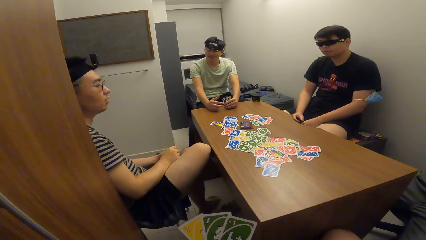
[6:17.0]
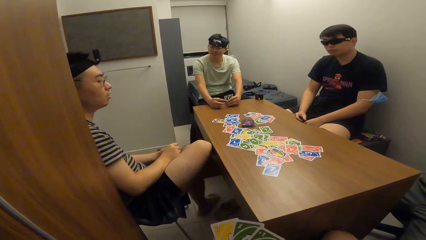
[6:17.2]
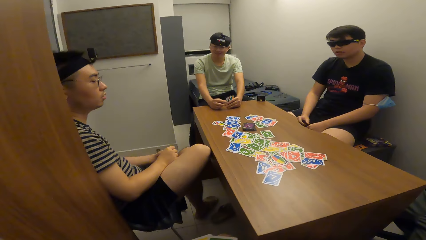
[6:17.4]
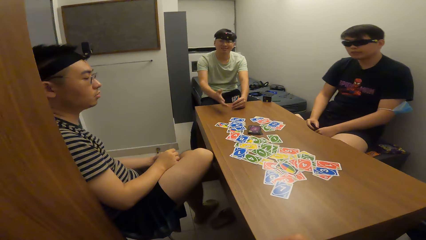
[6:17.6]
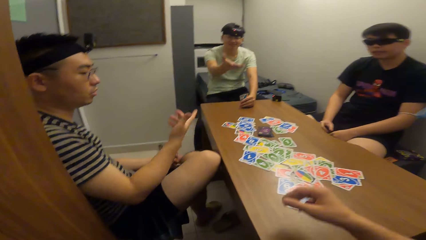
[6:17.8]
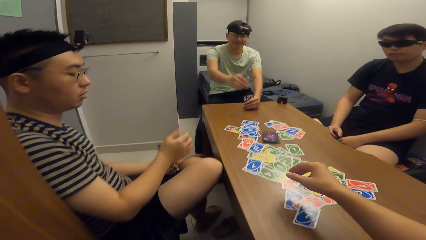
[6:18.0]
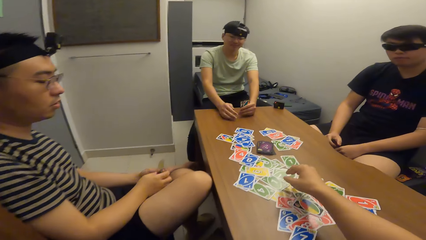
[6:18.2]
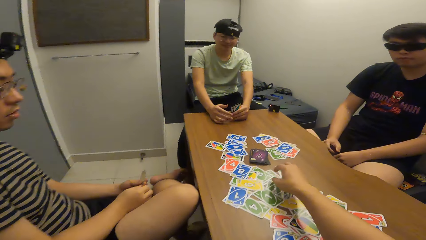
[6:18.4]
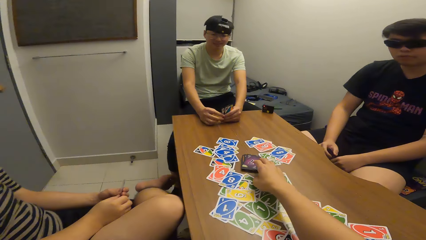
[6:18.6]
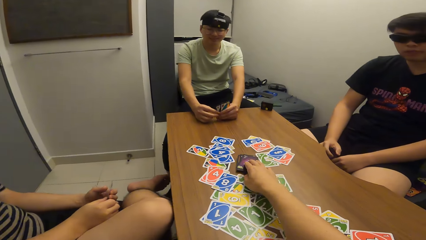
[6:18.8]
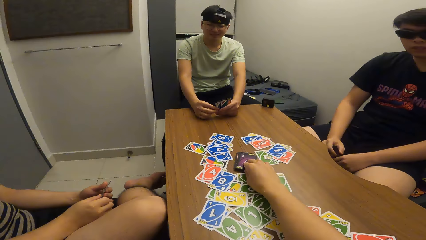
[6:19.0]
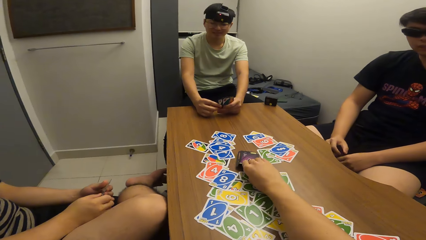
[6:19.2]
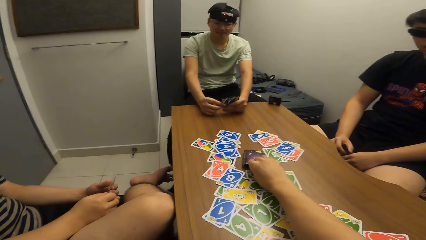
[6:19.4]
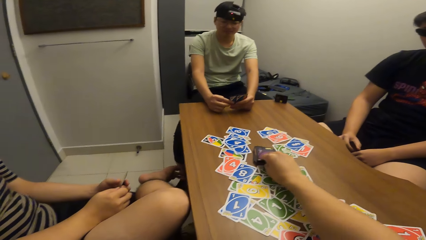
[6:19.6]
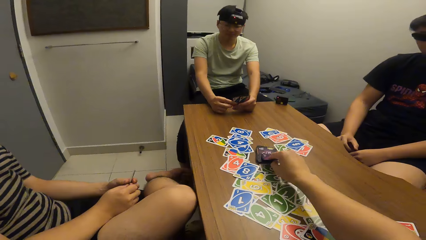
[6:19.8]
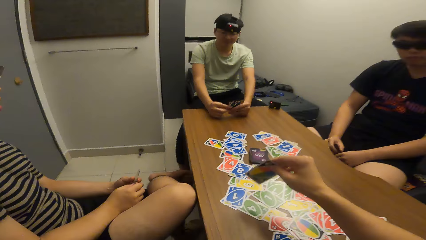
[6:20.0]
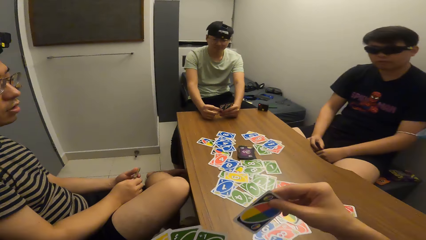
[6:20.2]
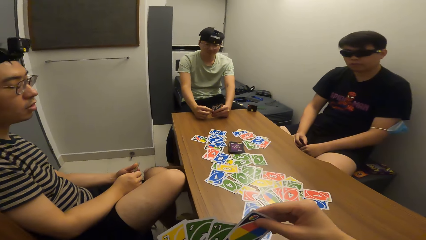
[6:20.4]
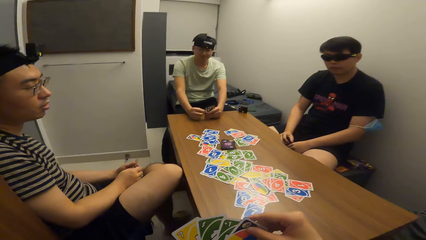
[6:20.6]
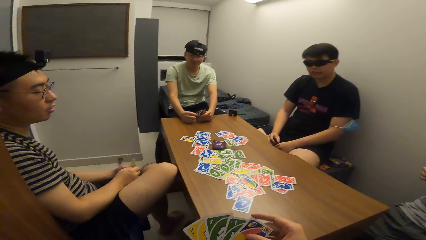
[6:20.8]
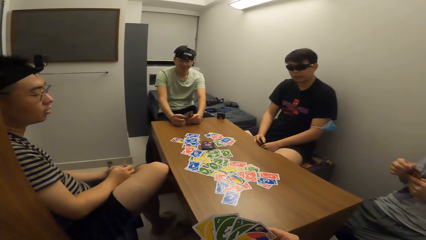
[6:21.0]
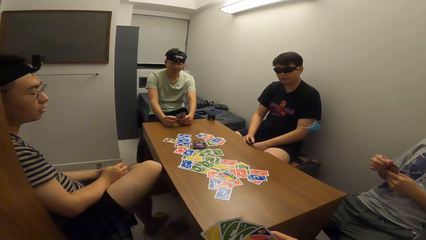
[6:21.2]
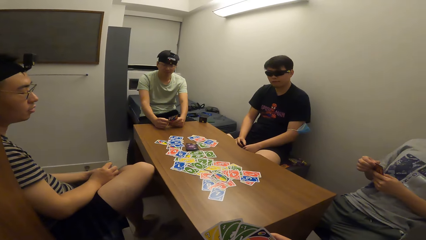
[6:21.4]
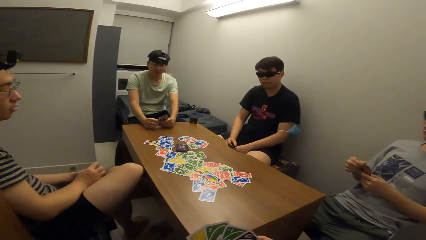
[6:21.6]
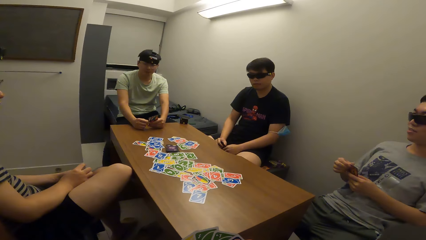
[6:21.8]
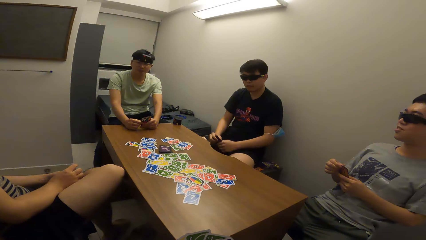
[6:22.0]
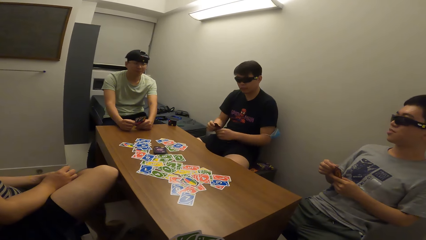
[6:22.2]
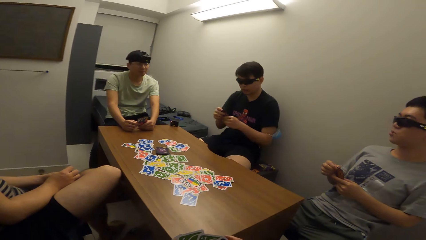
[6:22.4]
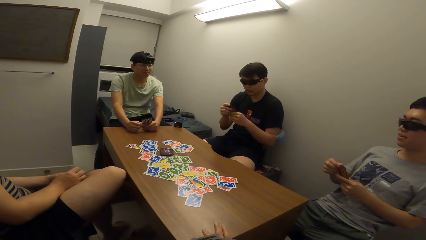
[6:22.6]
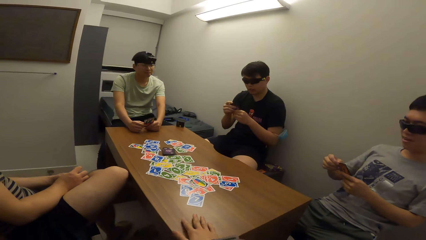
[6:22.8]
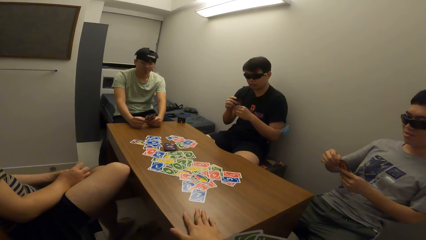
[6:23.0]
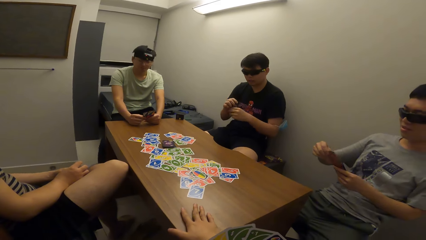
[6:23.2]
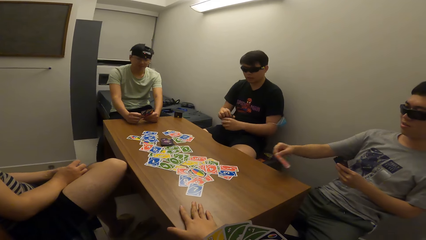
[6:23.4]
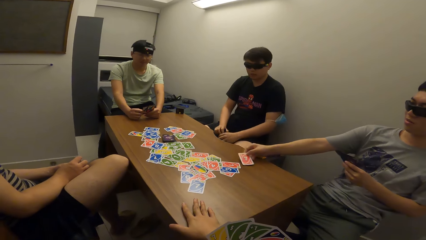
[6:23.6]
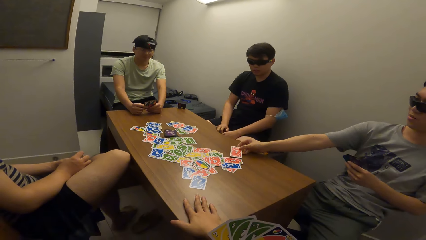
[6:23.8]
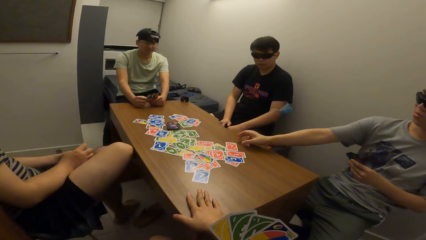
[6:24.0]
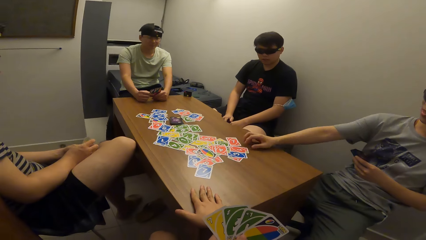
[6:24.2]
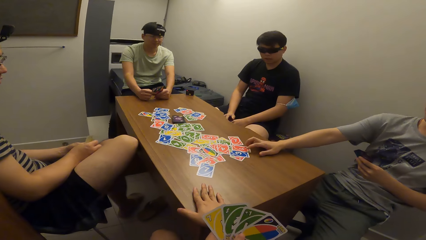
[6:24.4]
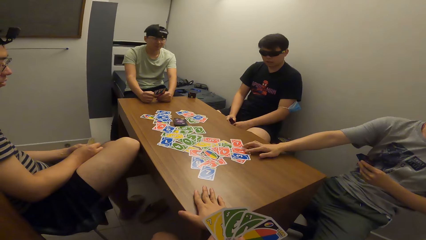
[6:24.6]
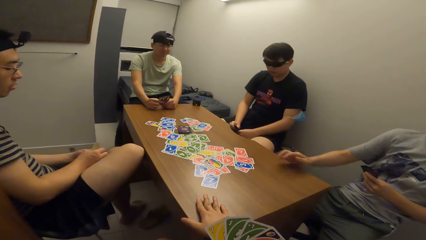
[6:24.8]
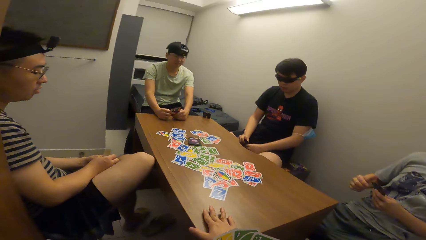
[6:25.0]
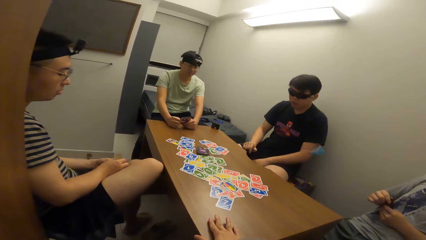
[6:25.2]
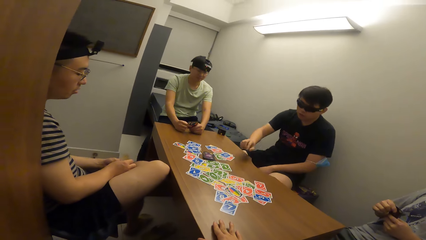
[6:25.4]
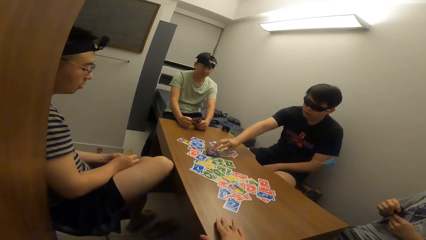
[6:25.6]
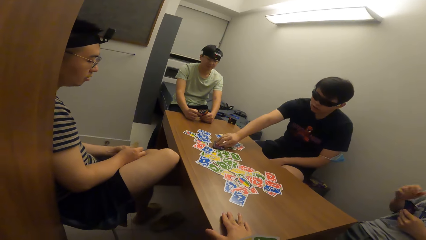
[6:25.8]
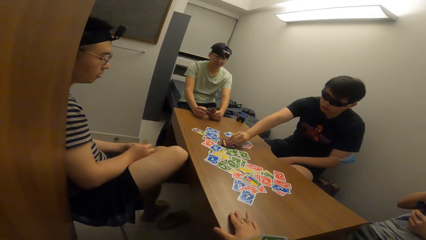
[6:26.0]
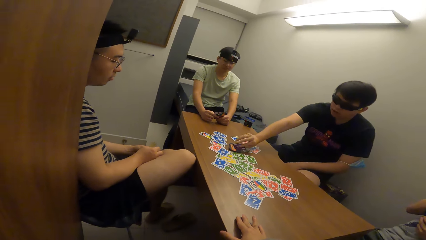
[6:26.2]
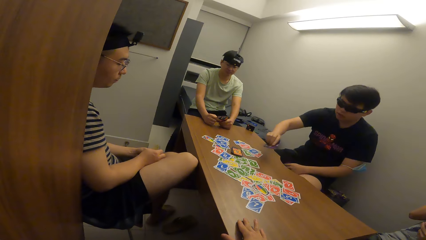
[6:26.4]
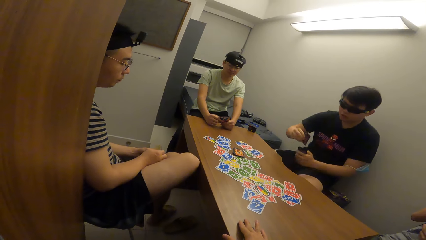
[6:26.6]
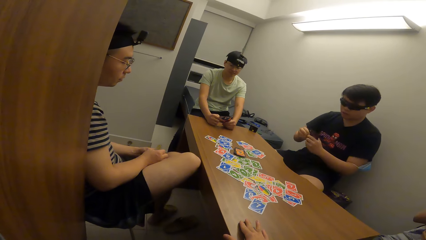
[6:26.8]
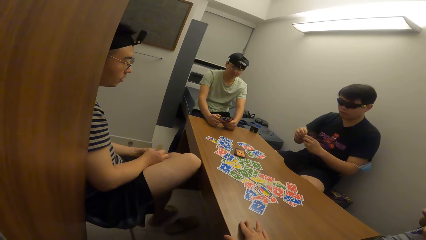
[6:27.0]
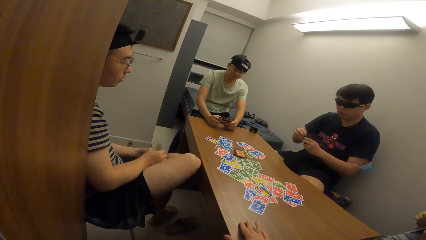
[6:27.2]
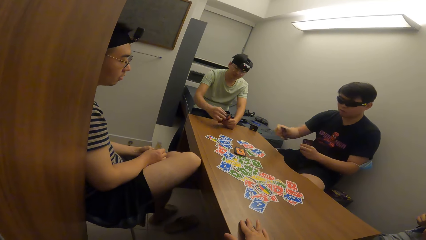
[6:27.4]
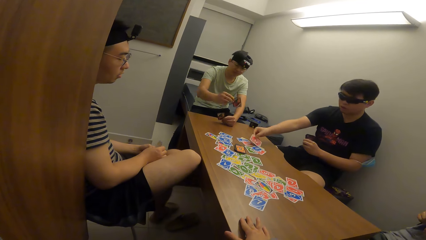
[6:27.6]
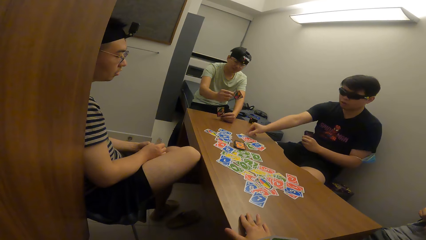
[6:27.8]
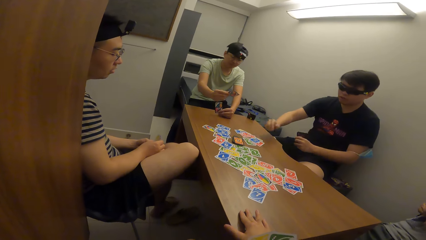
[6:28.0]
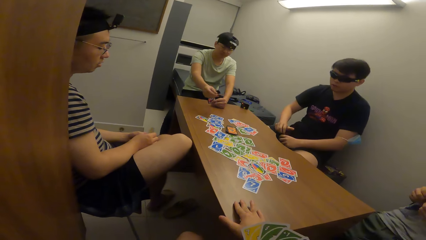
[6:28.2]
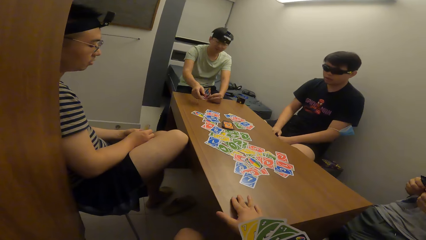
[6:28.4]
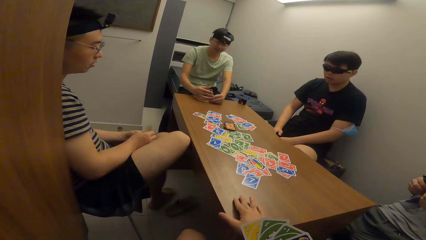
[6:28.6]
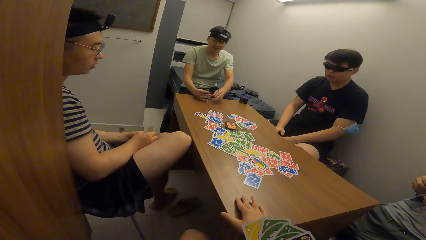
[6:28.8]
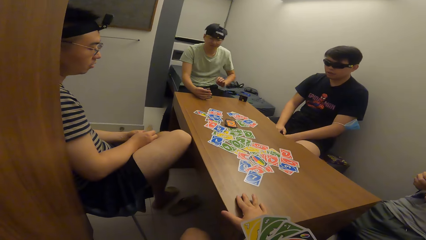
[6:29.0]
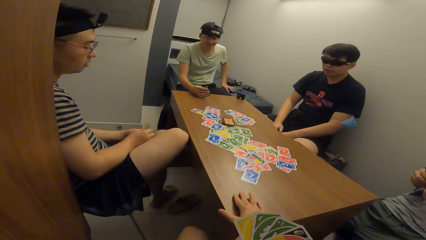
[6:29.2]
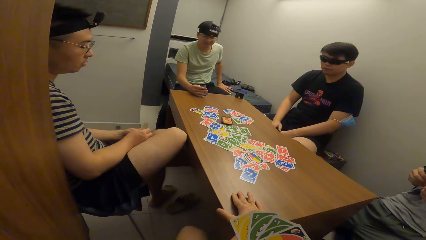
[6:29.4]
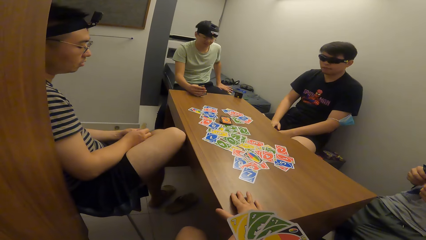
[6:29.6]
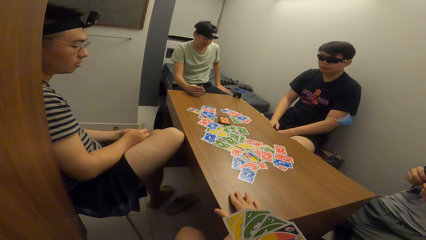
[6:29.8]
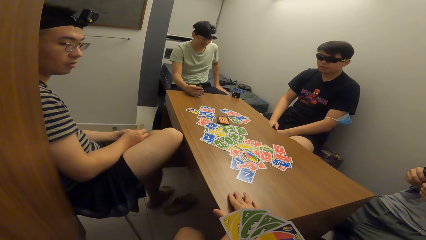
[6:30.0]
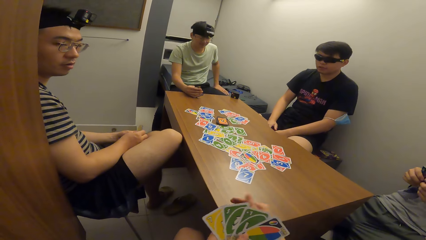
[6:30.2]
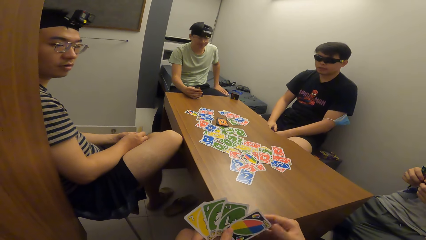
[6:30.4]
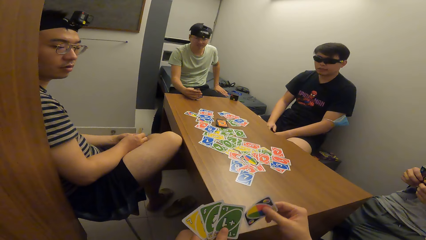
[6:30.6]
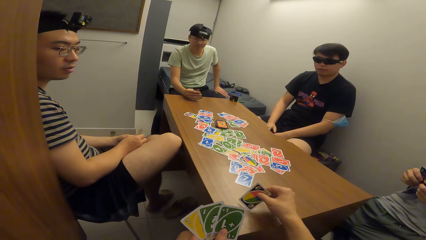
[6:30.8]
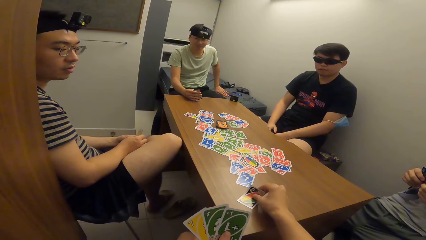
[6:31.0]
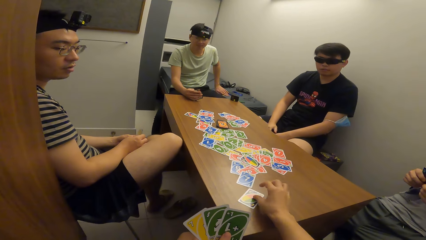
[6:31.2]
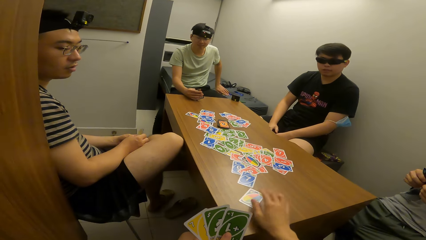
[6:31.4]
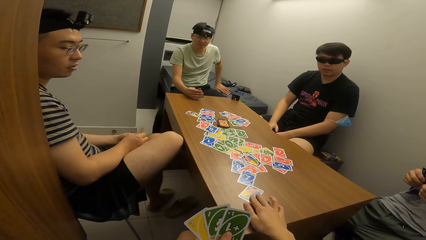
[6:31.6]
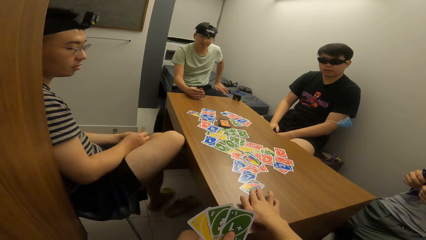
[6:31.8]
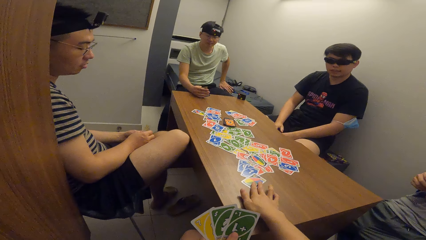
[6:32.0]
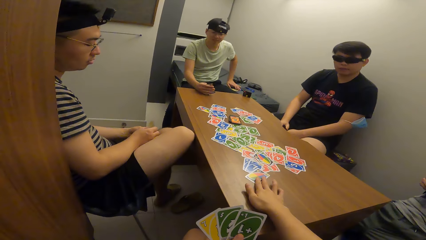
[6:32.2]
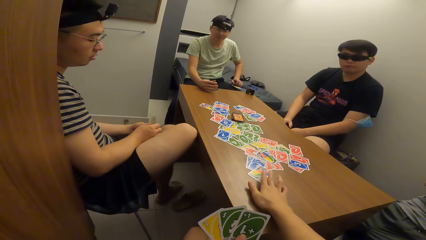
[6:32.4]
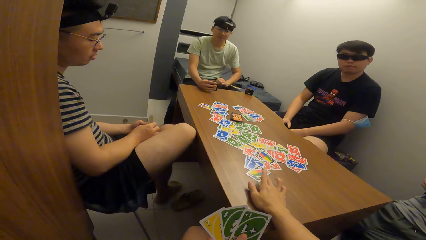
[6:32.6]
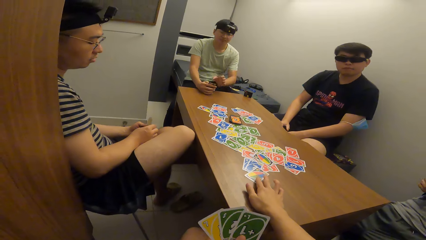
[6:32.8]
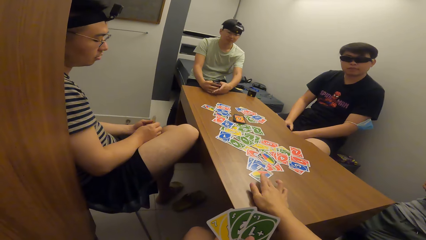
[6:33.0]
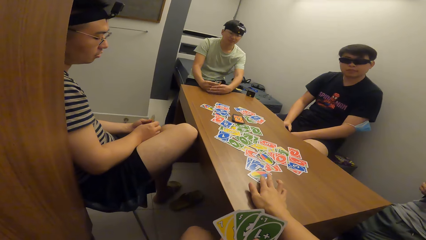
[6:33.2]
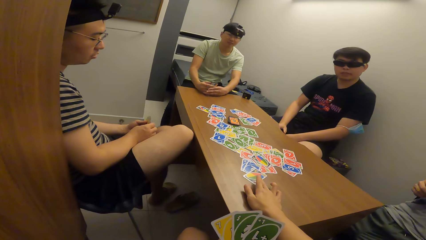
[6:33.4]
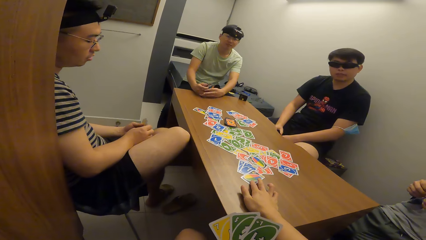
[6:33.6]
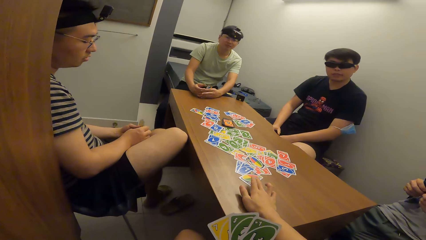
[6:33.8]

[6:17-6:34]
The camera wearer picks up a playing card from a card deck on the table with his right hand. A man drops the playing card on the table with his right hand. Another man picks a playing card from the card deck on the table with his right hand and drops the playing card on the table with his right hand. A third man drops the playing card on the table with his right hand. The camera wearer drops the playing card on the table with his right hand and adjusts the playing cards on the table with his right hand.
